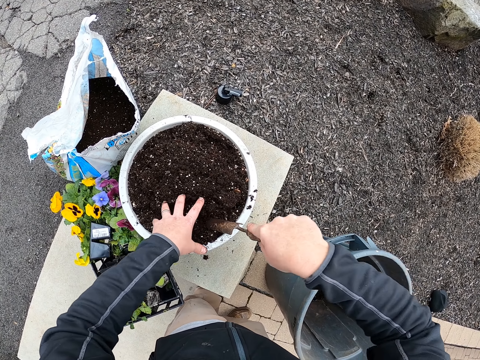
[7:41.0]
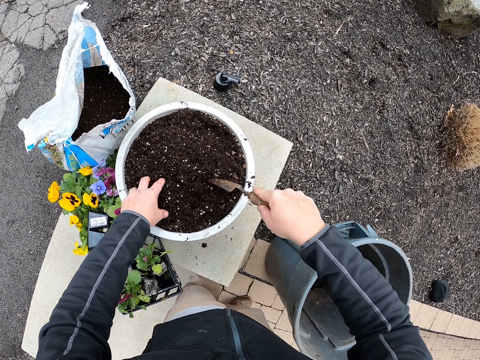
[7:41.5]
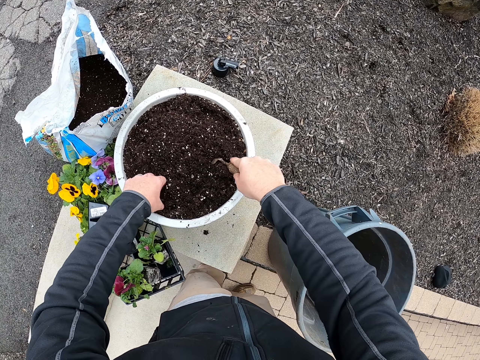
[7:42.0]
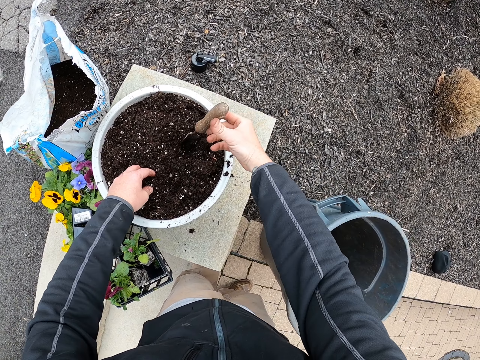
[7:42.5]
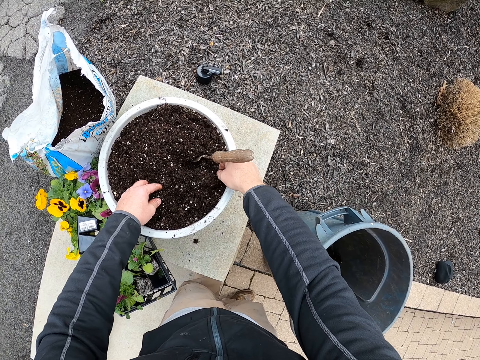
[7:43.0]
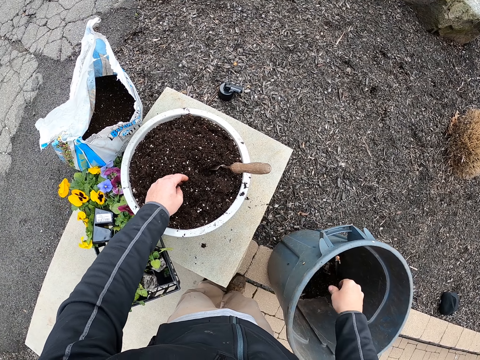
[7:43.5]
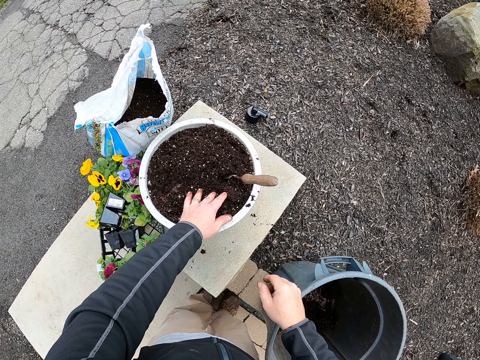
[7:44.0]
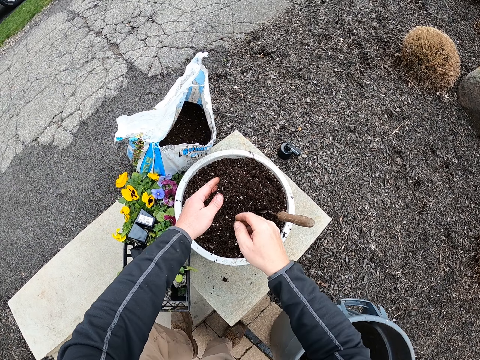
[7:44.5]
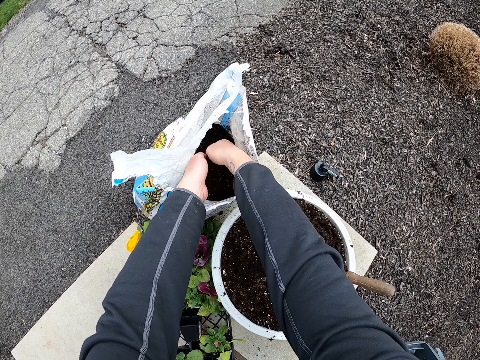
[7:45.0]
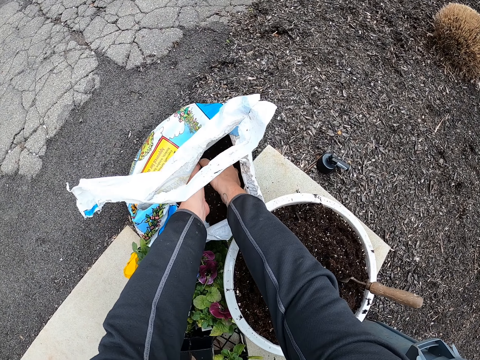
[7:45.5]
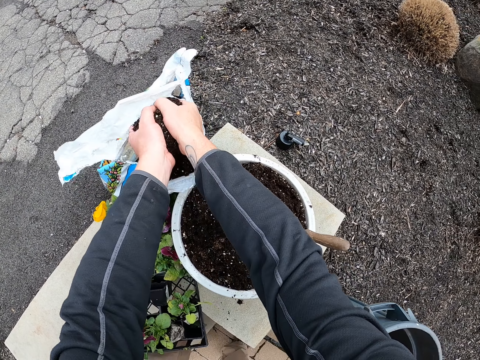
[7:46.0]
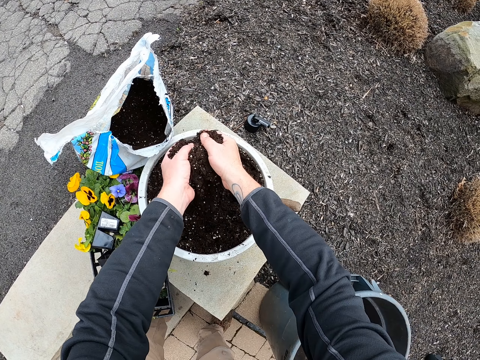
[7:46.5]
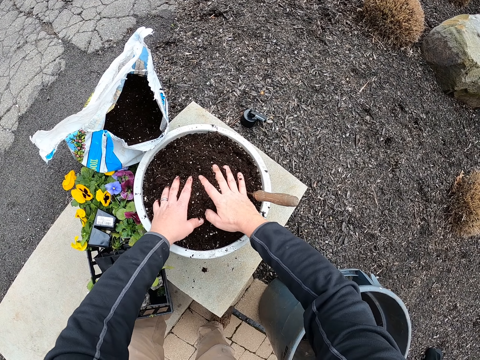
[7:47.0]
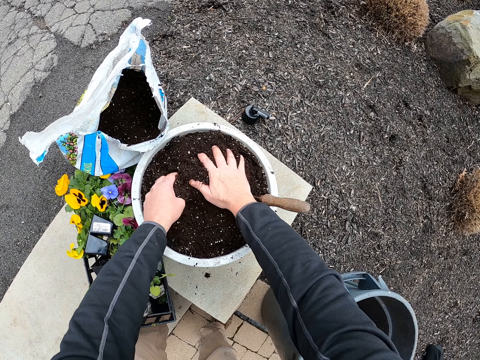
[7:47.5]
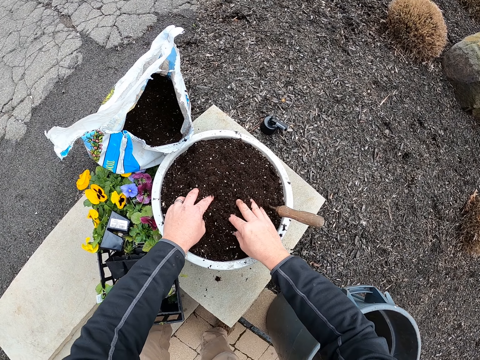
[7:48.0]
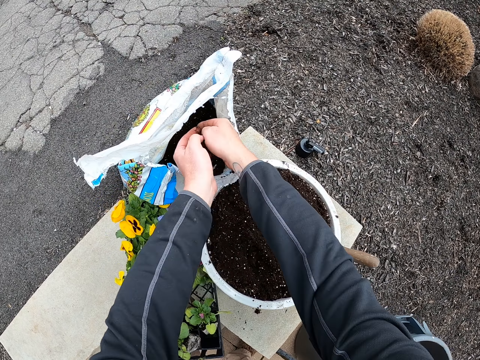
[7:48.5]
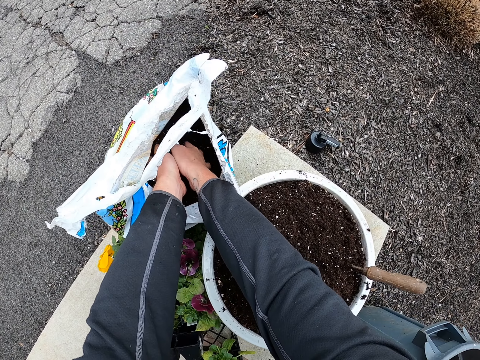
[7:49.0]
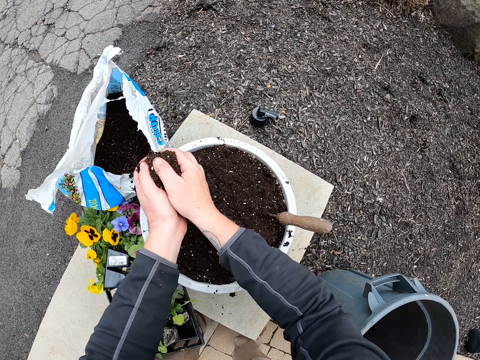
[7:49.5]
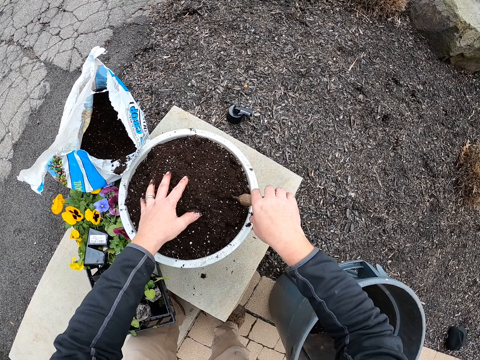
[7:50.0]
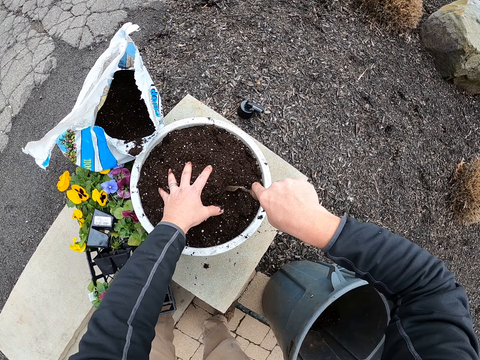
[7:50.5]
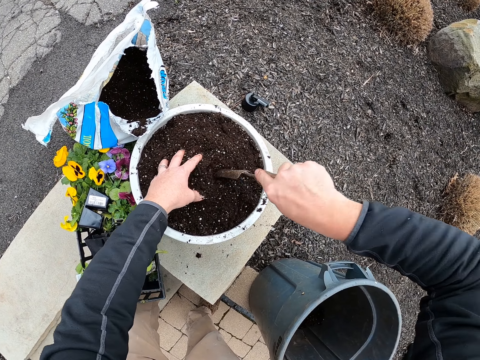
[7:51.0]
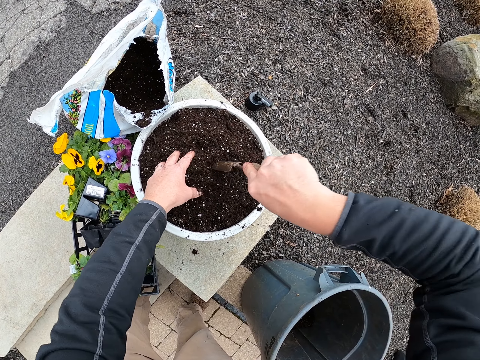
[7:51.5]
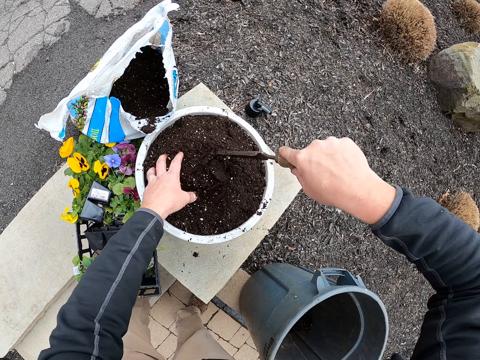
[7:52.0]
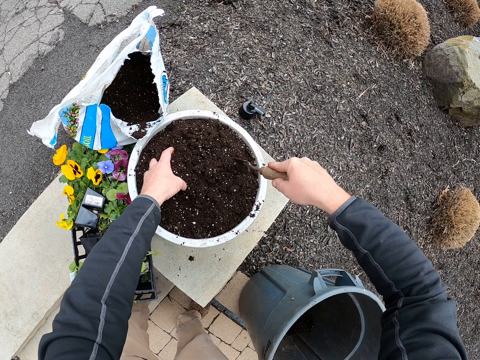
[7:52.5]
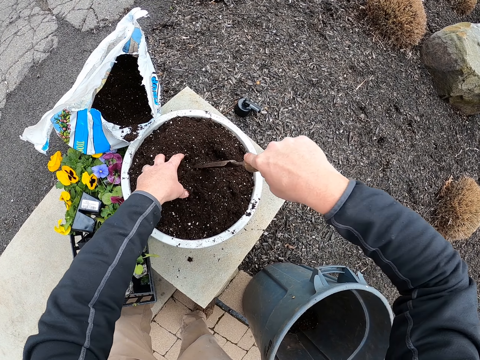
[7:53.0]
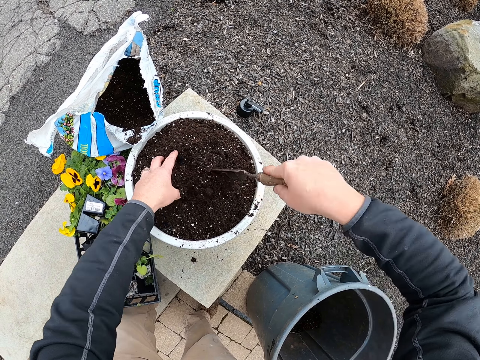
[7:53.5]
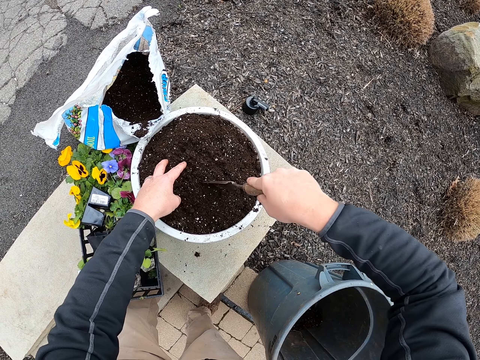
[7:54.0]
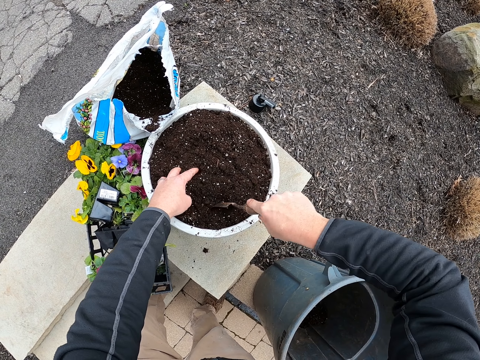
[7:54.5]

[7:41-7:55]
The camera wearer takes soil. They put the soil into a bucket. They scoop manure from a sack with hands. They put the manure in a flower pot. They spread the soil on the bucket. They take the soil. They put the soil into the bucket. They mix the soil in the flower pot with the manure. They plough the soil.

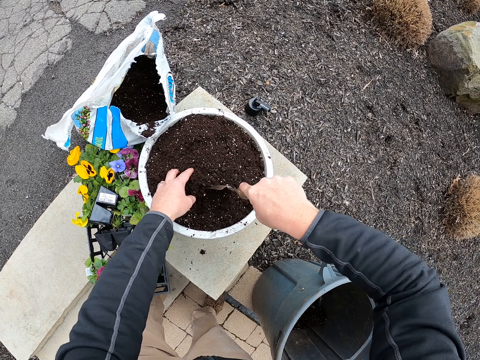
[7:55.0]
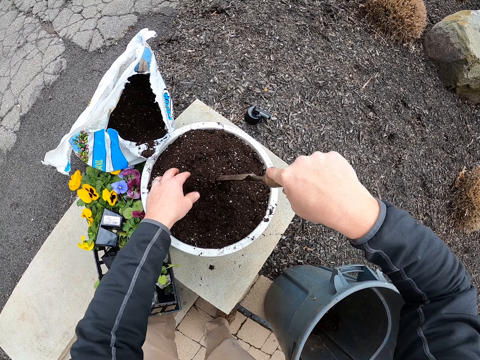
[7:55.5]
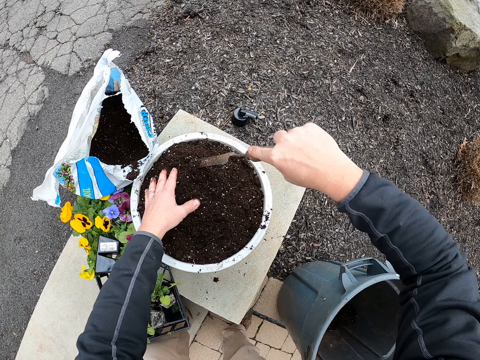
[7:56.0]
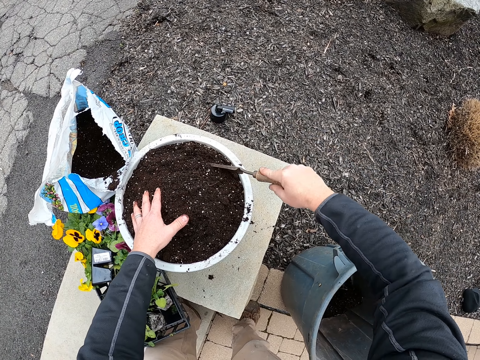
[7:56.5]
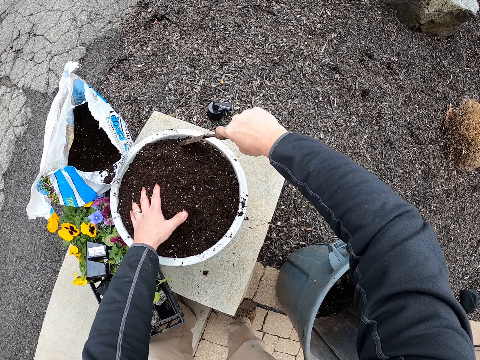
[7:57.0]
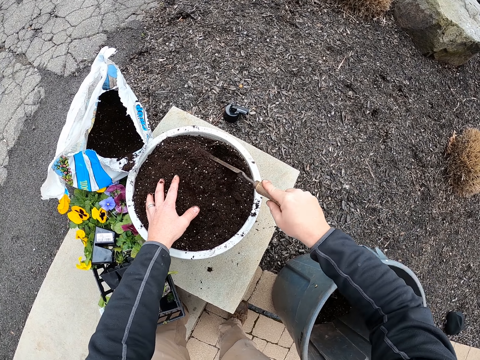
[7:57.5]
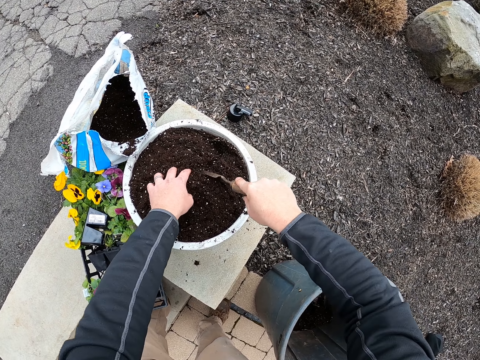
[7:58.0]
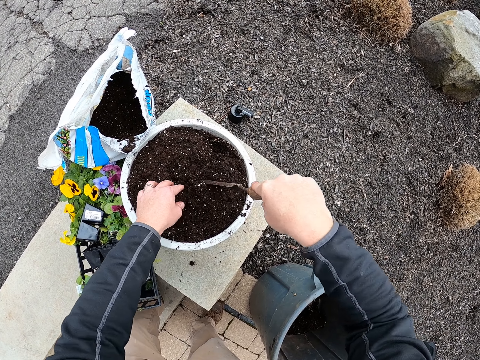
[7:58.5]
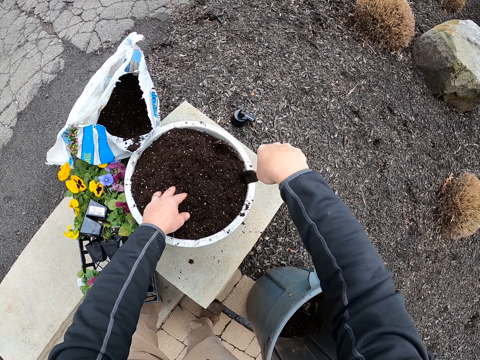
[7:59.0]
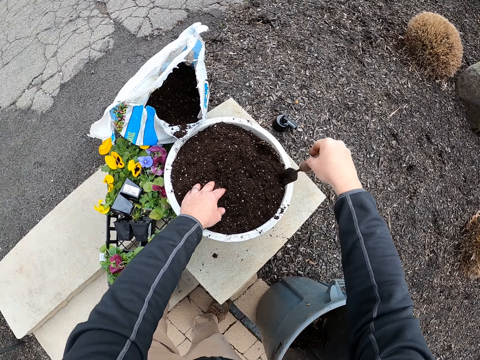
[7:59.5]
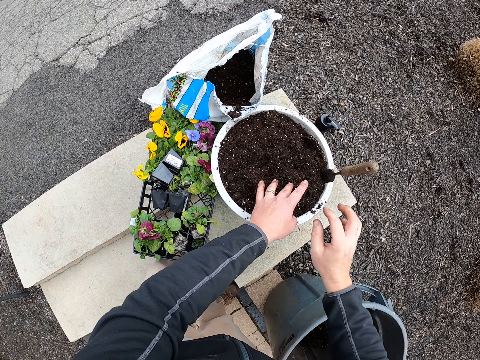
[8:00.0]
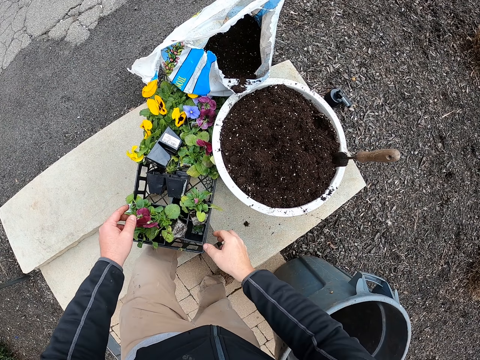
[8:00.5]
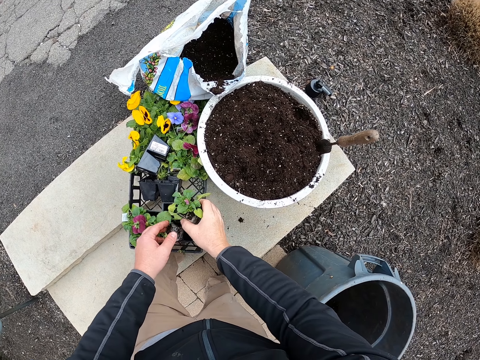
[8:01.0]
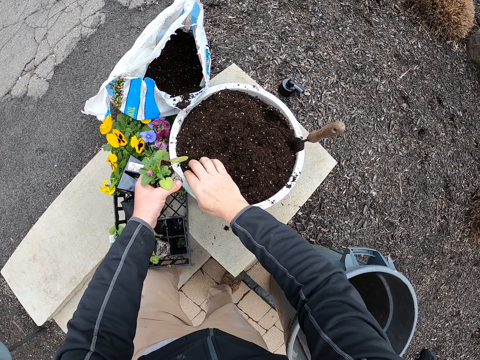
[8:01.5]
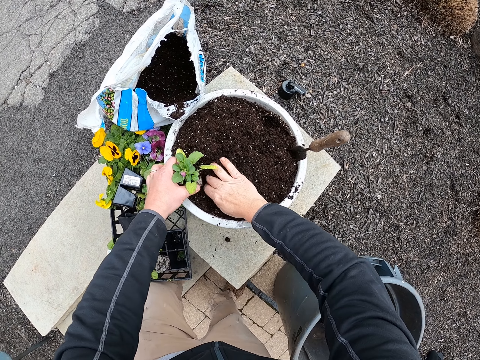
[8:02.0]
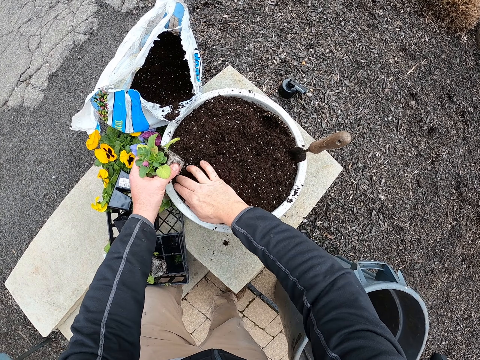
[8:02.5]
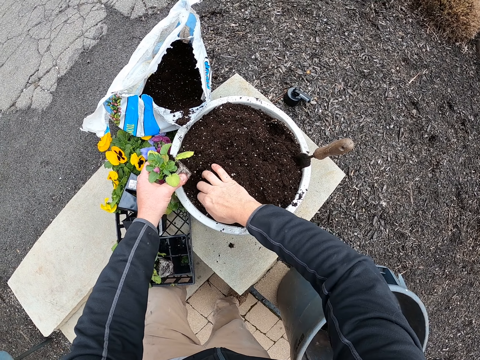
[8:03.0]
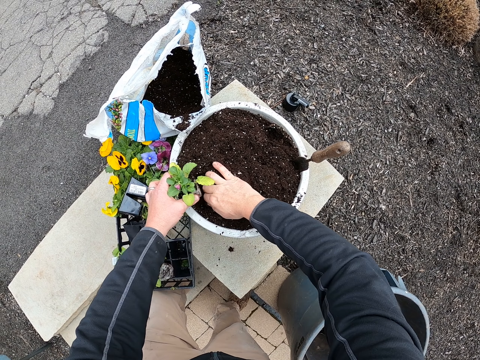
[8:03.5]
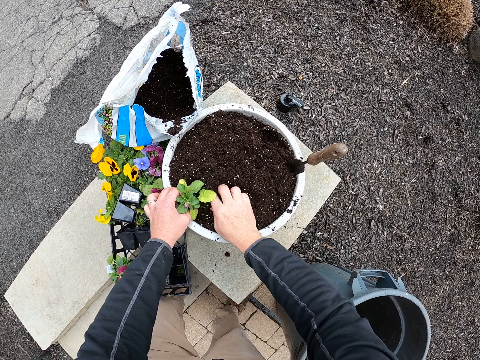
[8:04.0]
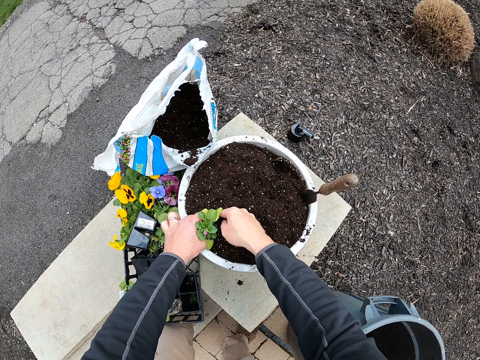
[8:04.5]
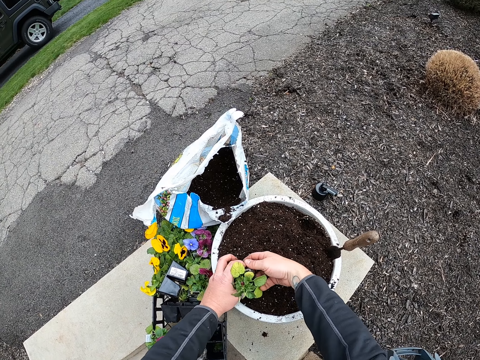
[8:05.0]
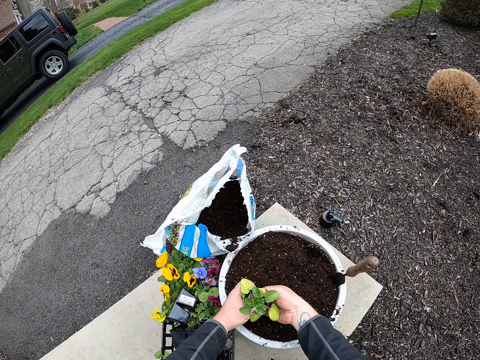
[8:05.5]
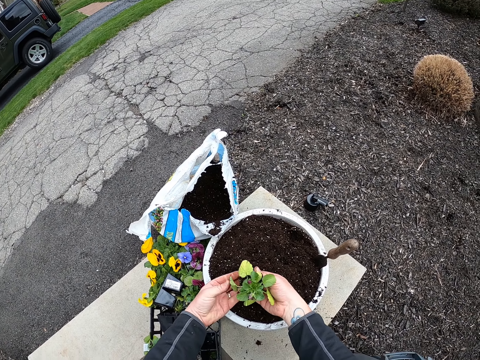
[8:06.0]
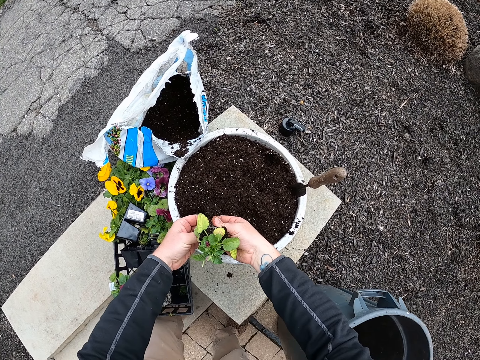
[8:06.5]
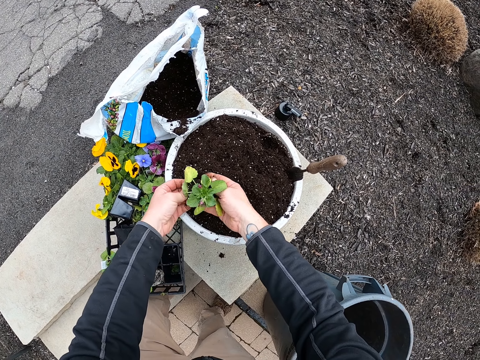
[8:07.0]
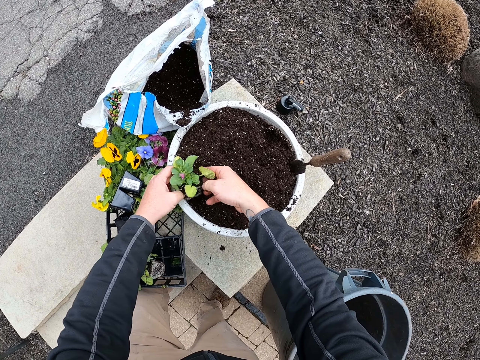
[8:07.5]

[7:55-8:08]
The camera wearer takes a plant. They fix the plant in the soil in the flower pot.
